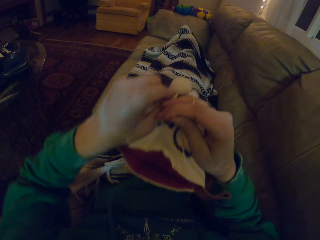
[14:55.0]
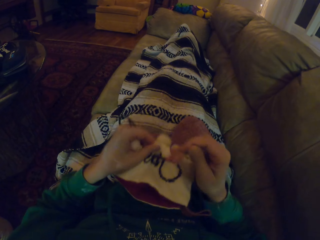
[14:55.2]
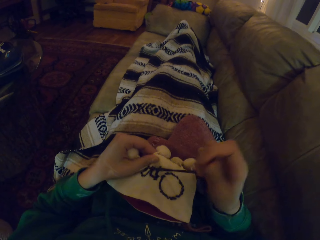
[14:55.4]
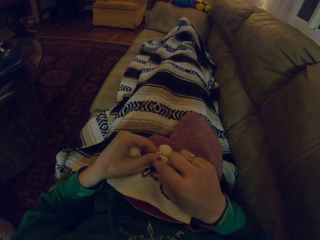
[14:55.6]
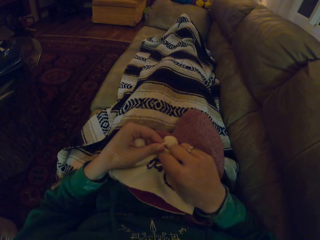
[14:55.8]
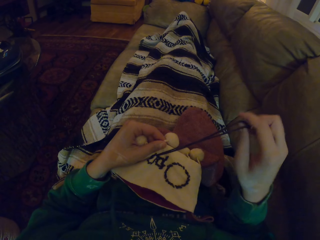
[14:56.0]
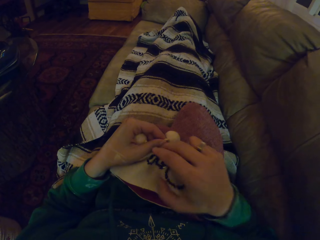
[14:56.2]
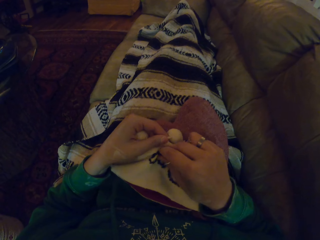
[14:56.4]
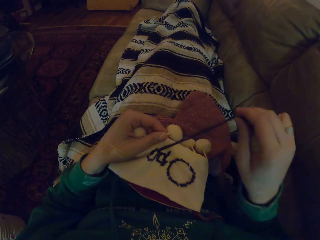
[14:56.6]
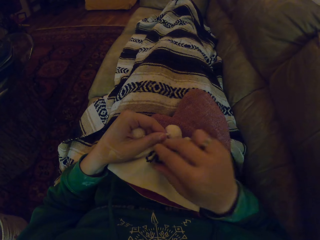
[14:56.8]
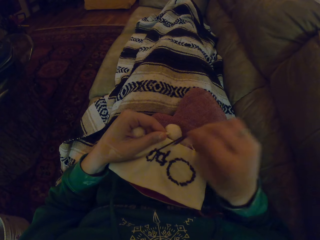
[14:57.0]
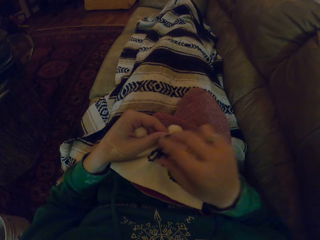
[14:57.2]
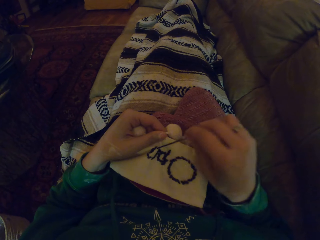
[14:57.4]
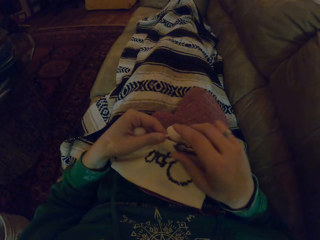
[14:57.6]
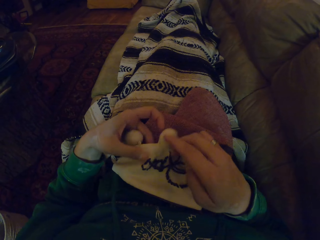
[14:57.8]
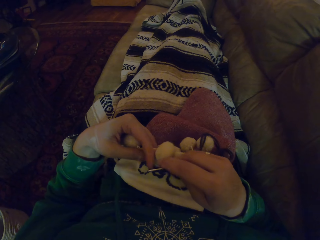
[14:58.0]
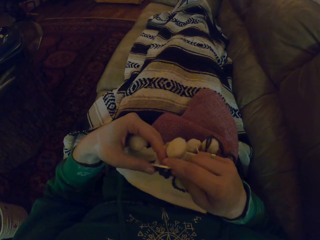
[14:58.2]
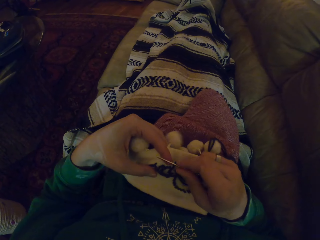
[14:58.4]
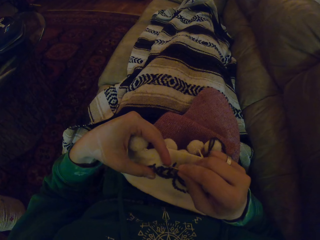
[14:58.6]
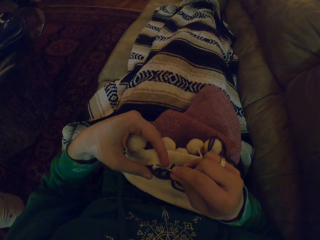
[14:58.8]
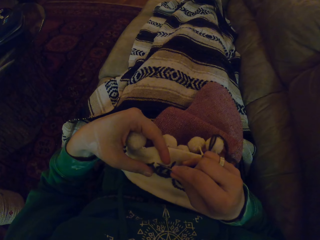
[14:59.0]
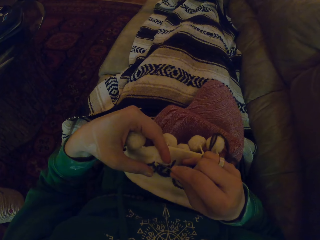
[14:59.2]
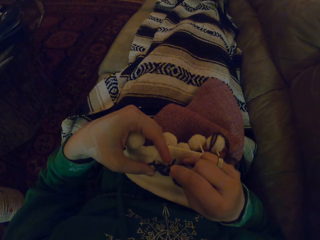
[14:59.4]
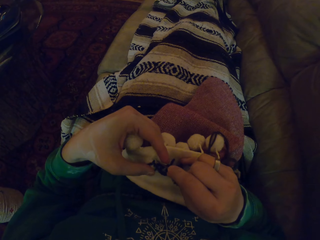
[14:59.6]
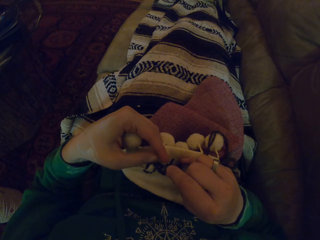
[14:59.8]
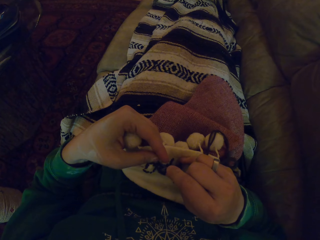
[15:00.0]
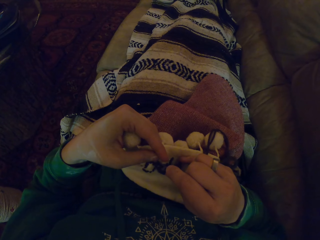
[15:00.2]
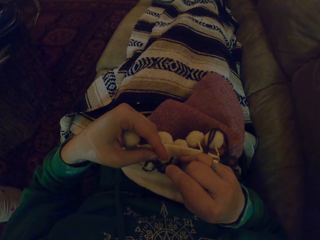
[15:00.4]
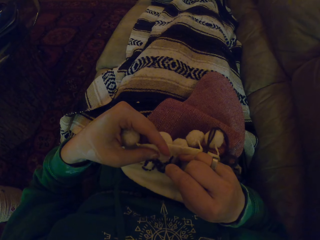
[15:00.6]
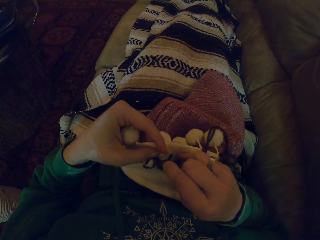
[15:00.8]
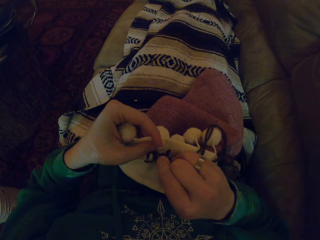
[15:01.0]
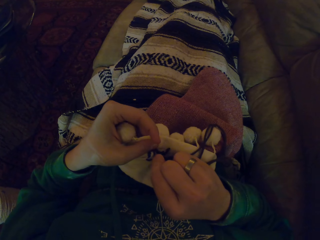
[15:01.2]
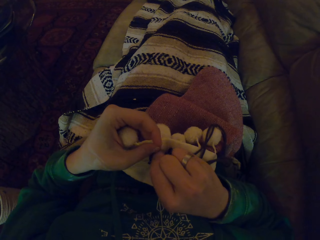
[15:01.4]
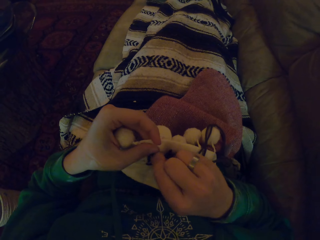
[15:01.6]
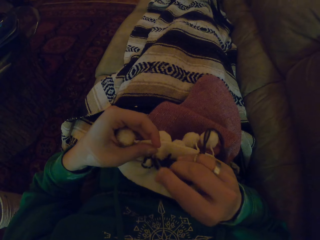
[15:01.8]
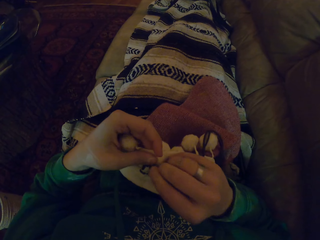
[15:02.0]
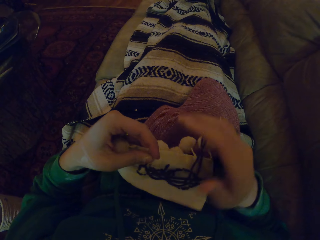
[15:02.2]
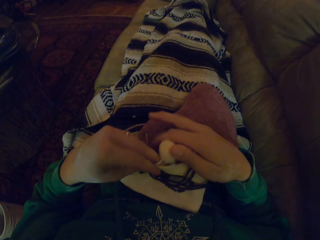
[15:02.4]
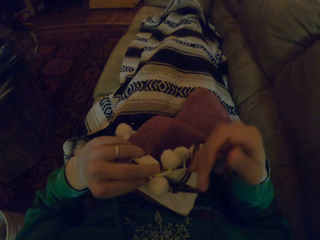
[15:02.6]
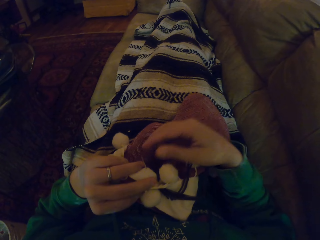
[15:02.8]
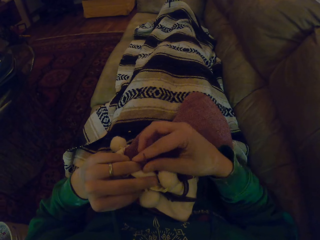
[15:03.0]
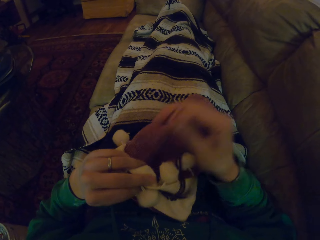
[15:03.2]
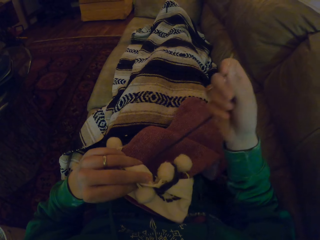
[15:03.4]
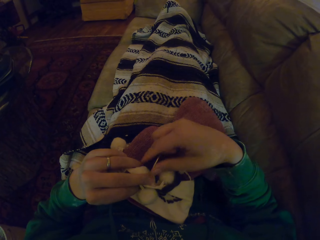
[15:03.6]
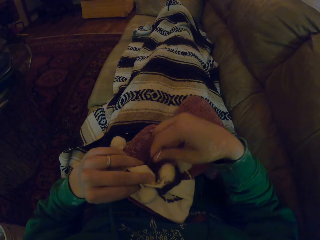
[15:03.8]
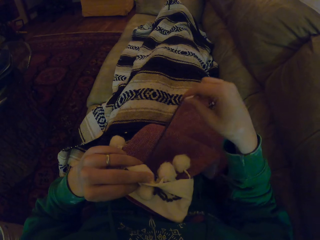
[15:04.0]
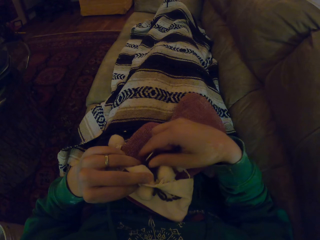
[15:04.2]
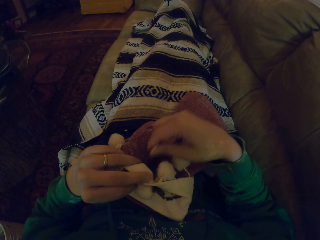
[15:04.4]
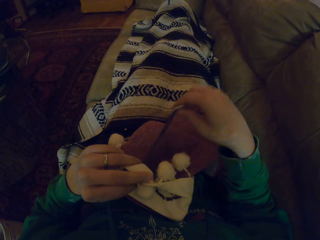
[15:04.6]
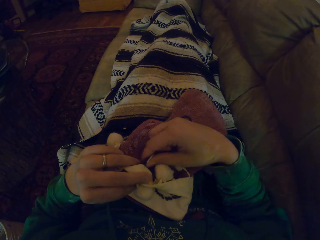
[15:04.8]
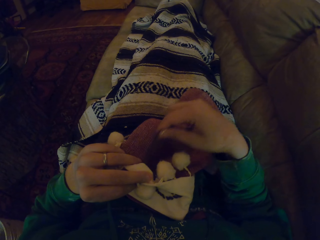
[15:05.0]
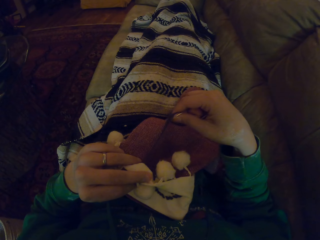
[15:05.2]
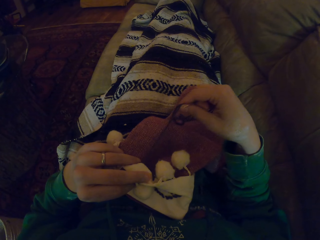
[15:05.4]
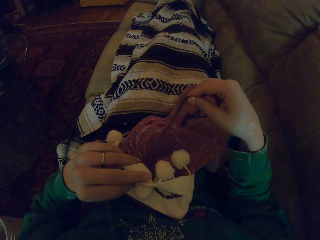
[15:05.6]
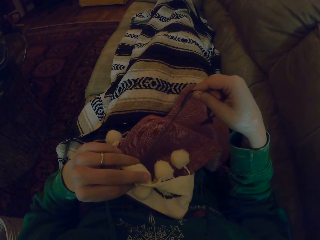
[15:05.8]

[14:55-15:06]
The camera wearer pulls the thread. They knit the garment. They adjust the garment. They pull the thread.

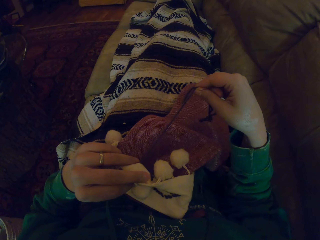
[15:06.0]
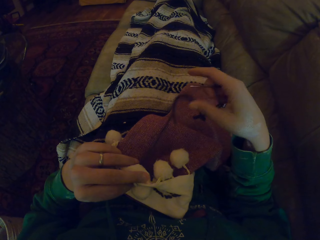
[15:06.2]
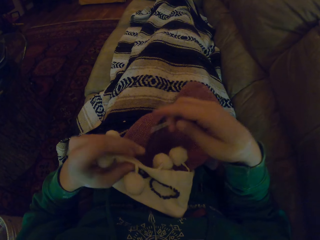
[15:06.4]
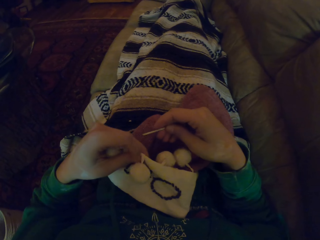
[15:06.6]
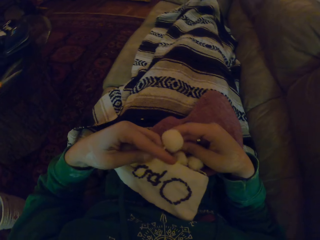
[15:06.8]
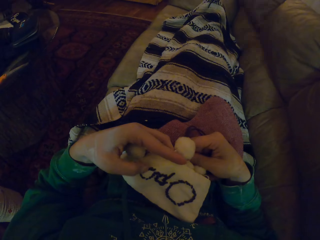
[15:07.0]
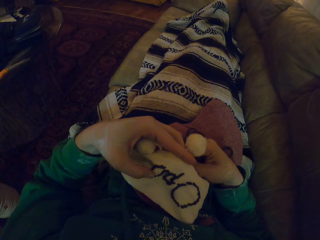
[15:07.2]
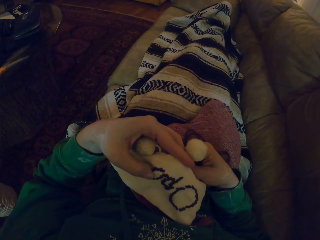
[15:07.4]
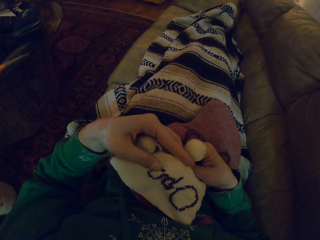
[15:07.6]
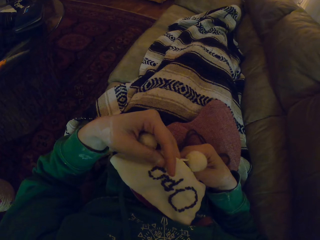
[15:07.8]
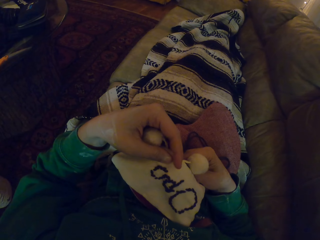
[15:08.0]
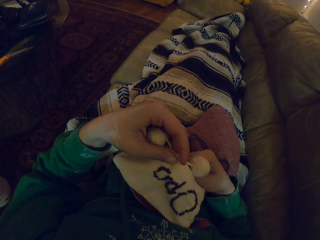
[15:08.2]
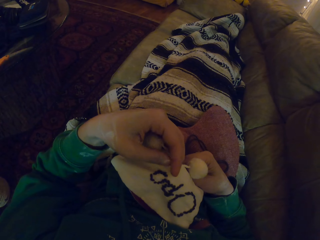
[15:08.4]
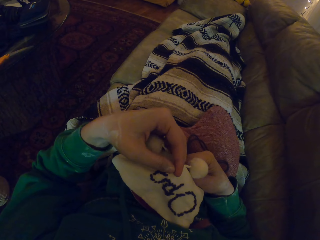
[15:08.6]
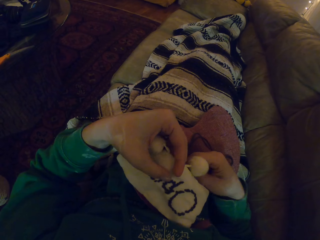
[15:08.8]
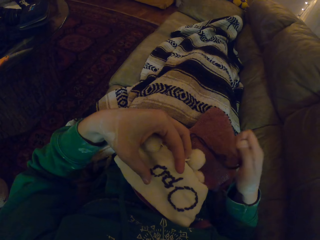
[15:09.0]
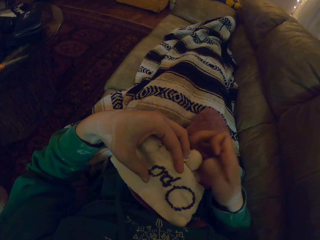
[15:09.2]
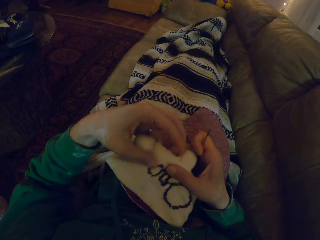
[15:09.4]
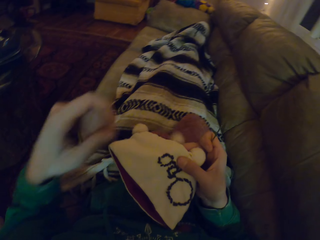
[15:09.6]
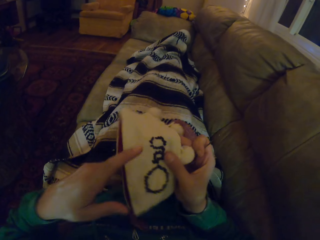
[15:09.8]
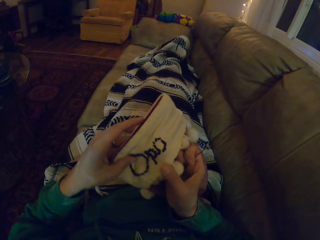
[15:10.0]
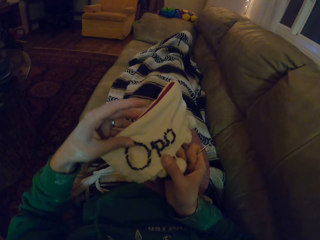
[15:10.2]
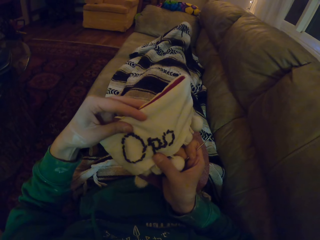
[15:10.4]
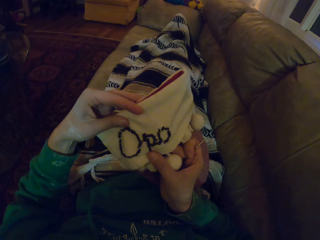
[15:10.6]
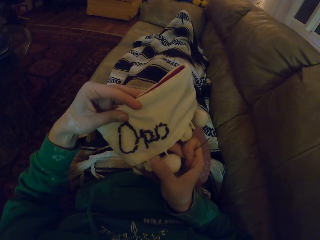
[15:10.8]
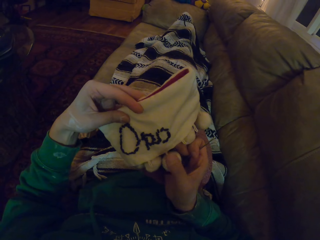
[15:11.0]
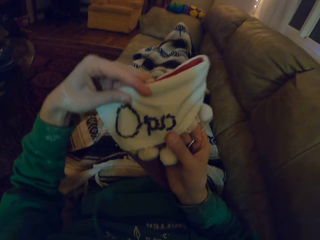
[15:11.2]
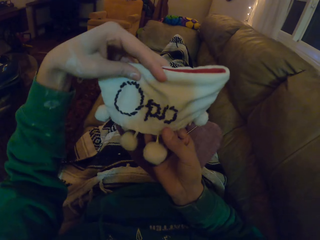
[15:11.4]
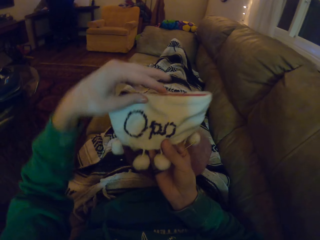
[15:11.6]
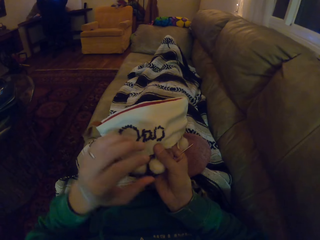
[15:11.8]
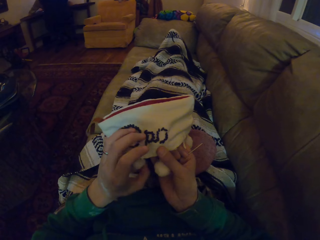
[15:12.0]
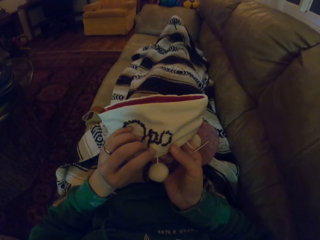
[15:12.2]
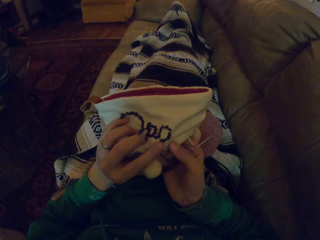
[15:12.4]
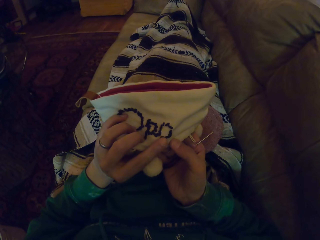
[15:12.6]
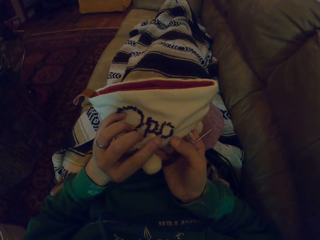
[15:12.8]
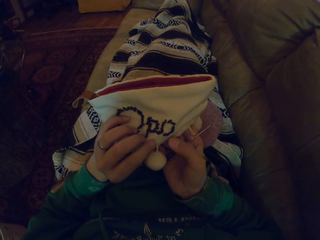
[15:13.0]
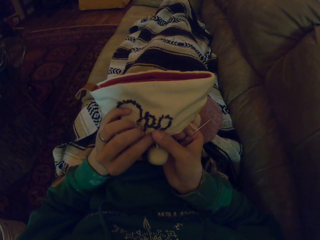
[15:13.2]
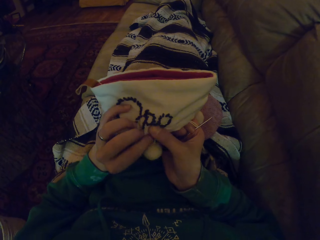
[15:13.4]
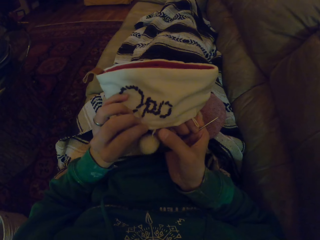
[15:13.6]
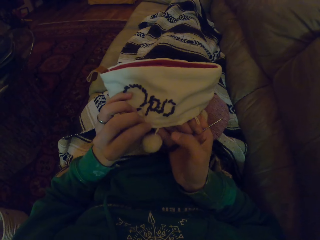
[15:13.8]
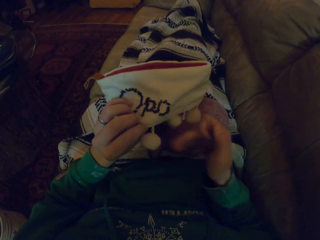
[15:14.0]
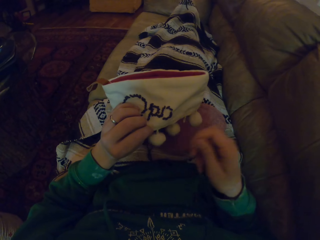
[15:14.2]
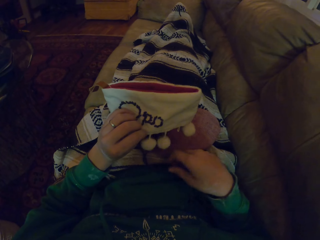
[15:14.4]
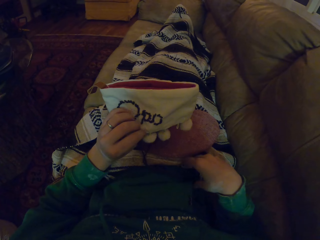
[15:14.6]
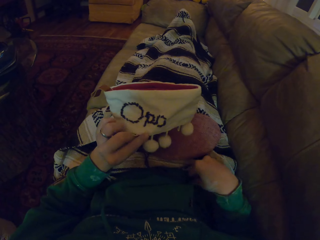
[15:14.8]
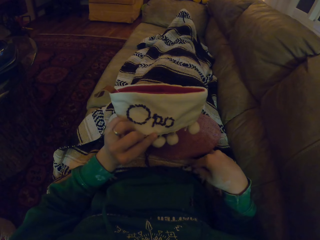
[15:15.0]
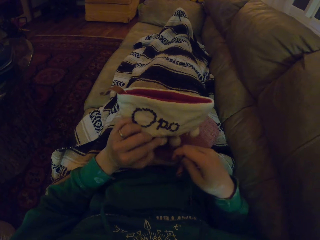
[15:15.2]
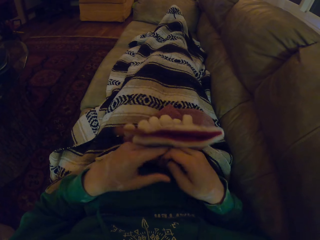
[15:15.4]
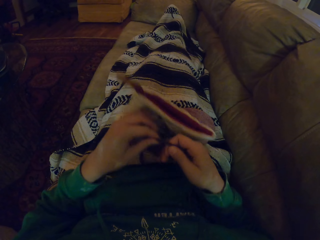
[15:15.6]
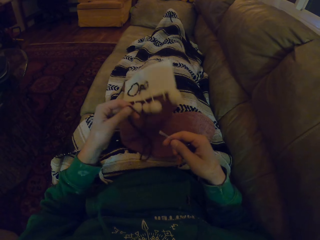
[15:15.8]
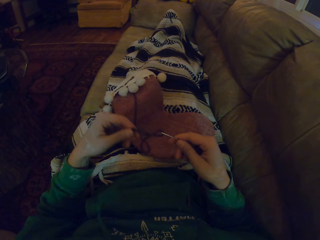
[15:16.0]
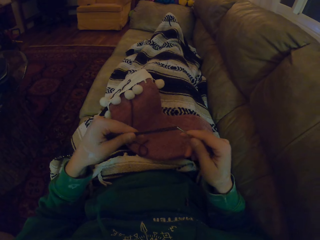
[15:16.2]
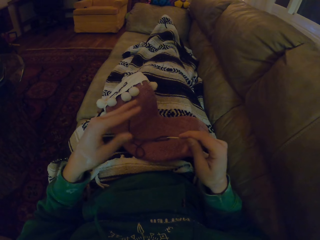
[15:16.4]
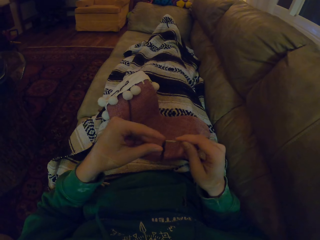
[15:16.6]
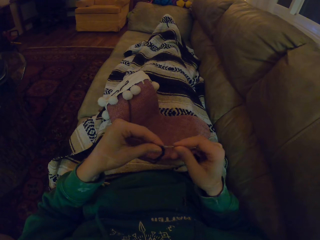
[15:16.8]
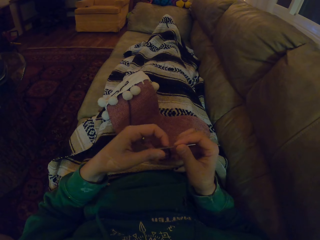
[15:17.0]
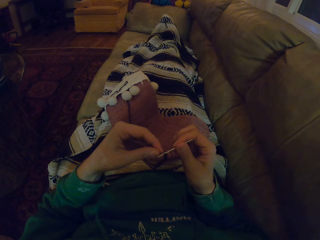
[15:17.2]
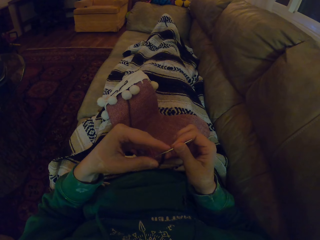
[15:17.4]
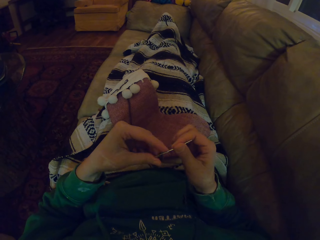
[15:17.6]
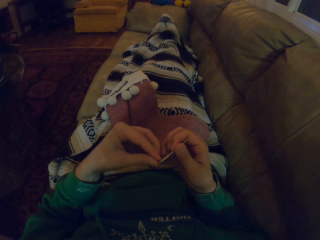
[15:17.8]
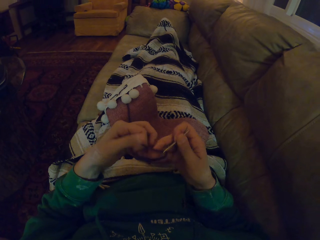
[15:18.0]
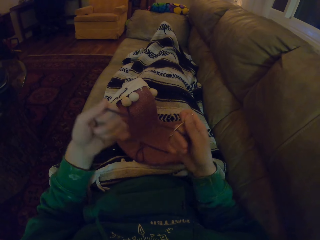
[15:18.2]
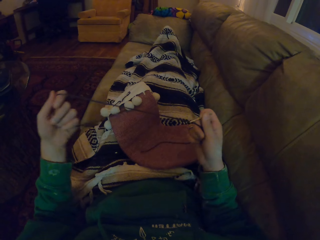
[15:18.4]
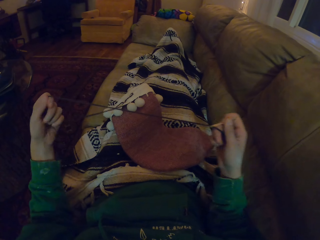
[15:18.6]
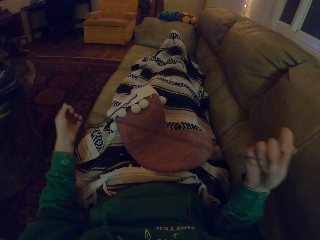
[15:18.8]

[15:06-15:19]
The camera wearer stares at the garment. They turn the garment. They stare at the garment. They drop the knitting needle. They pick up the knitting needle. They drop the garment. They pick up the thread. They pull the thread.
